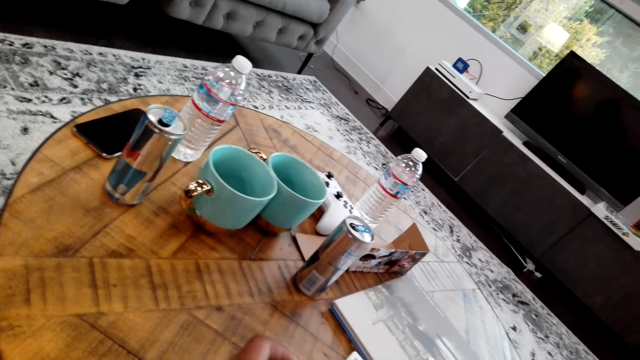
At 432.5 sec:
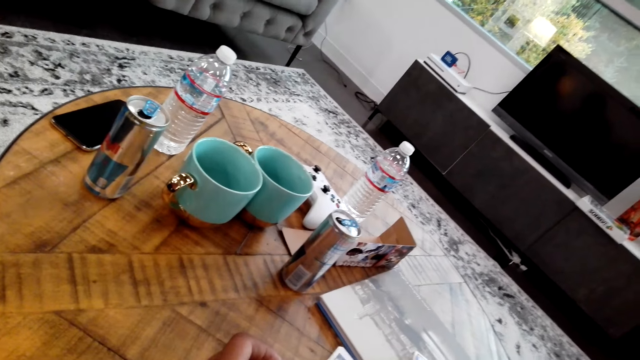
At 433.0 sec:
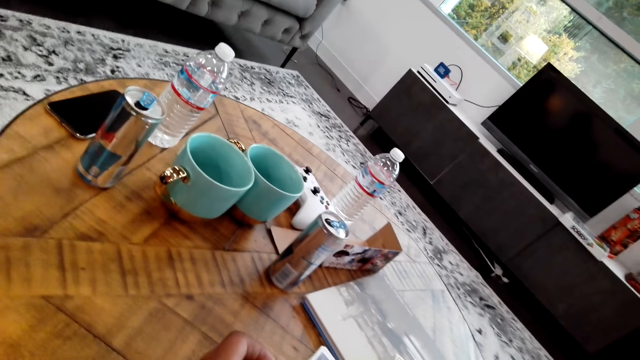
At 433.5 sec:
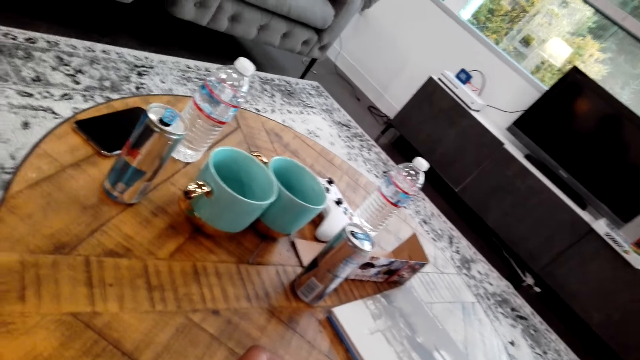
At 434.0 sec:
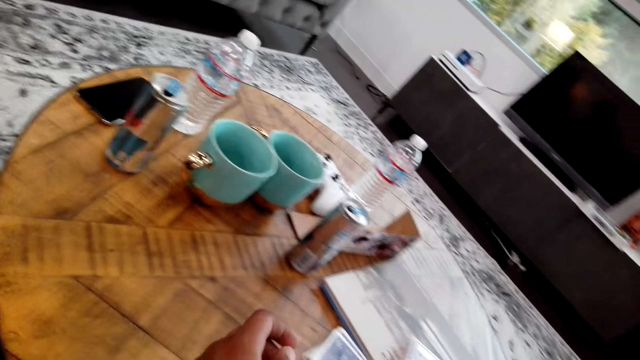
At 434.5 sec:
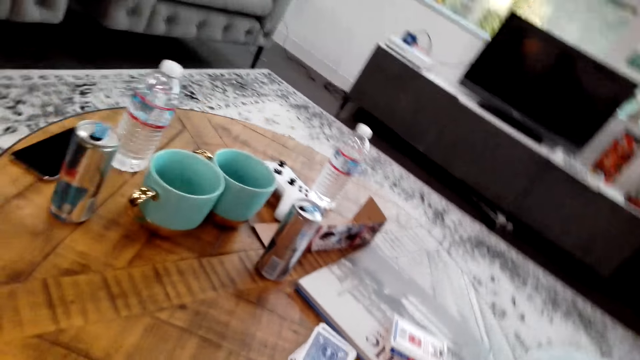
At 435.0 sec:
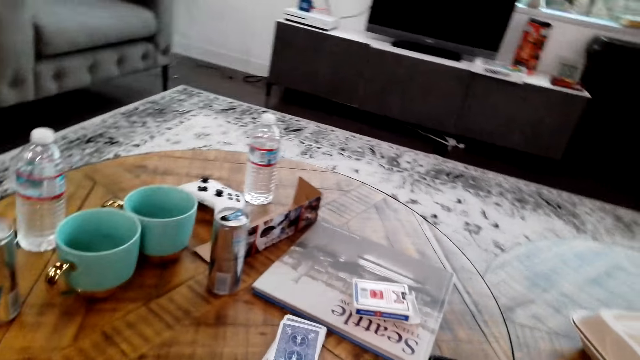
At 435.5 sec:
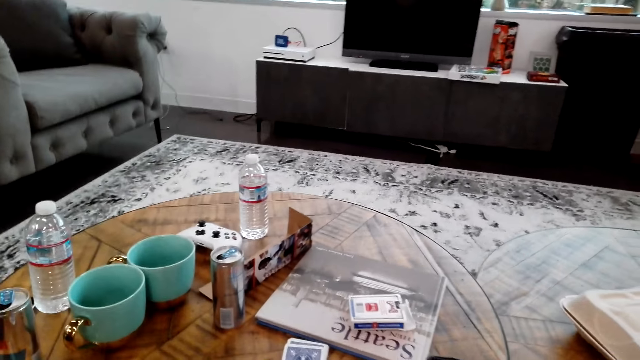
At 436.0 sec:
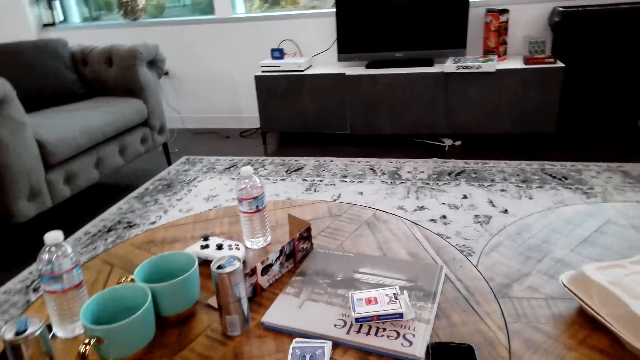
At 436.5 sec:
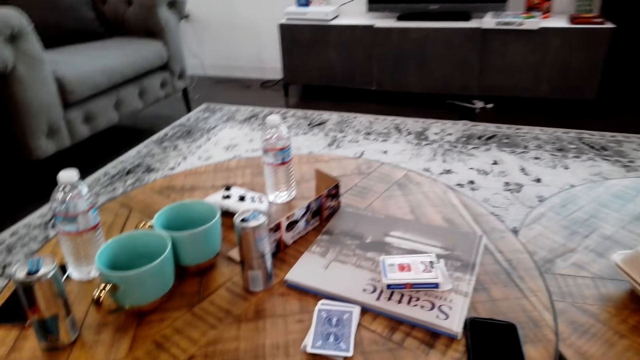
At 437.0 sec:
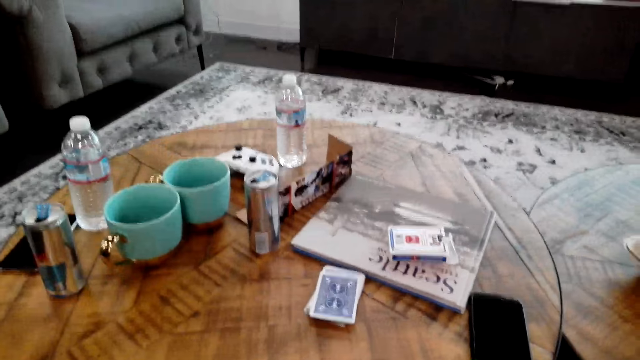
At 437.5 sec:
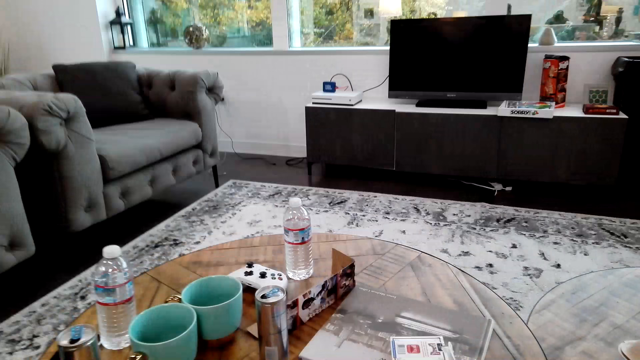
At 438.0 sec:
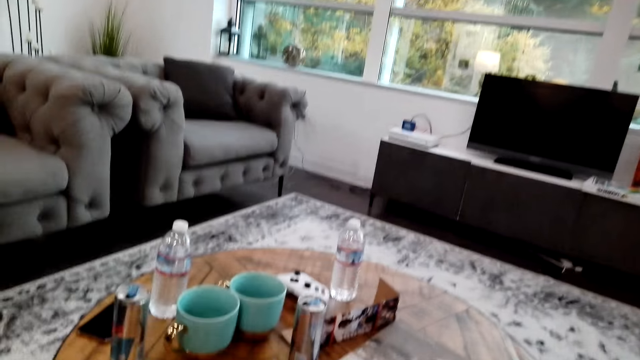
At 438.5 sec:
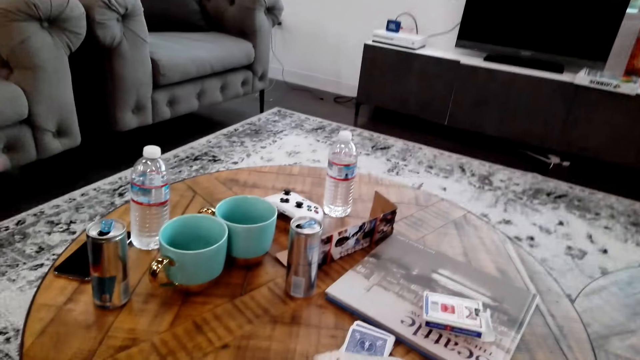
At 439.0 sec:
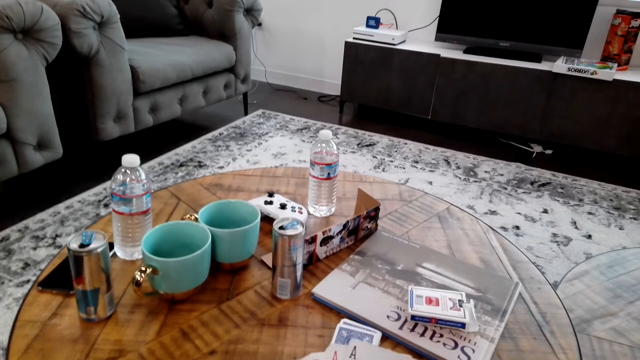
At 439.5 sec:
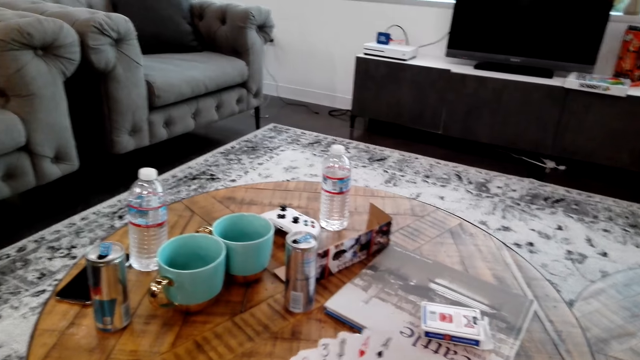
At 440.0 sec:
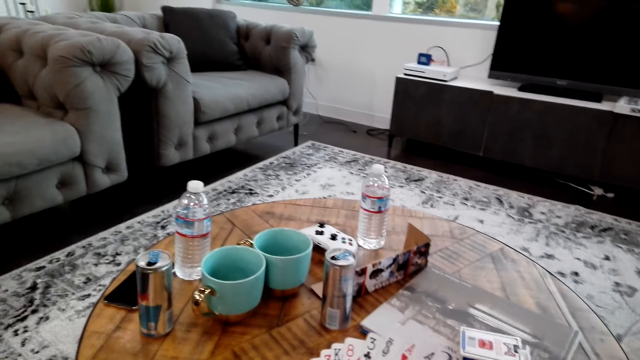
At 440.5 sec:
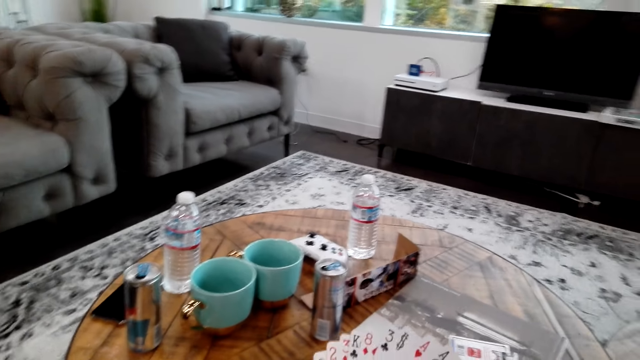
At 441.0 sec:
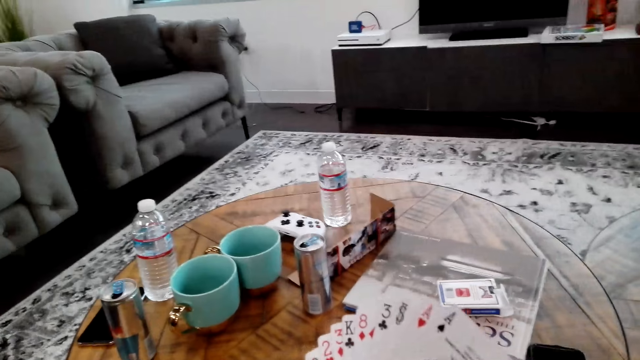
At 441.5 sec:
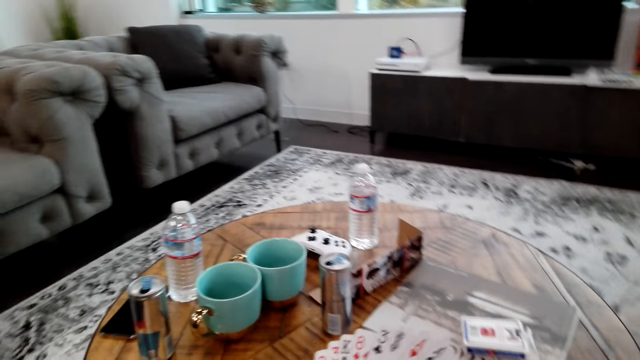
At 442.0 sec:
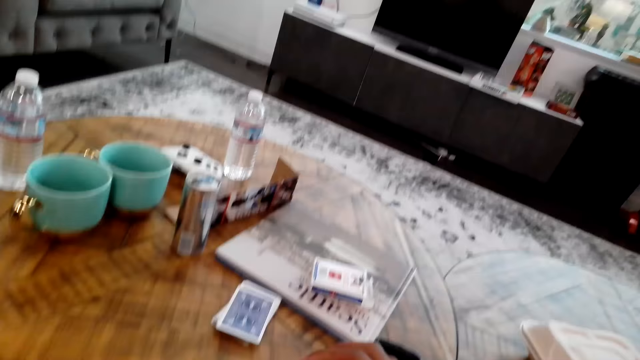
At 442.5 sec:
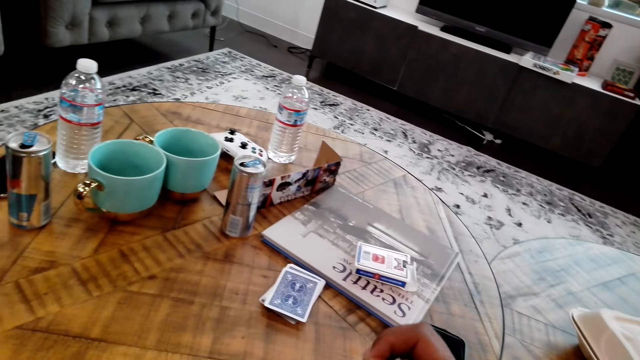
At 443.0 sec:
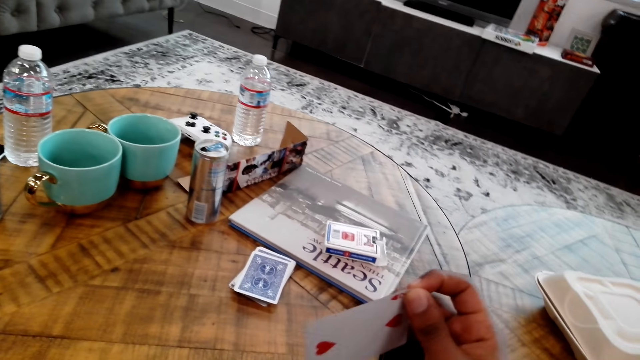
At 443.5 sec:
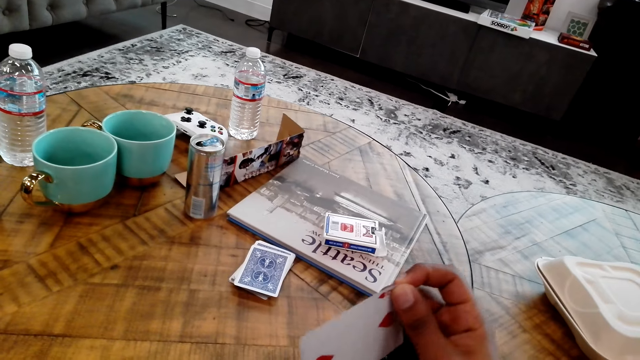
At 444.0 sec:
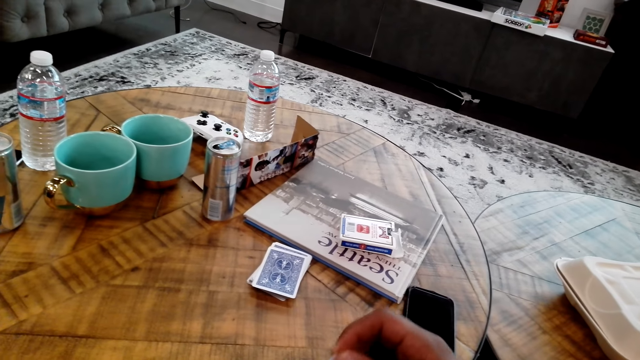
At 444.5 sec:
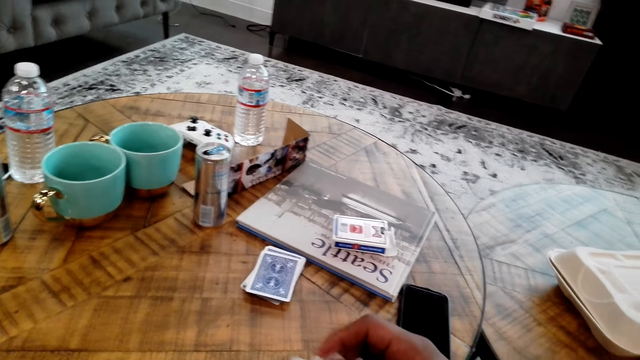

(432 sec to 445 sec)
The camera wearer looks around the room. They move the cards in the hand.

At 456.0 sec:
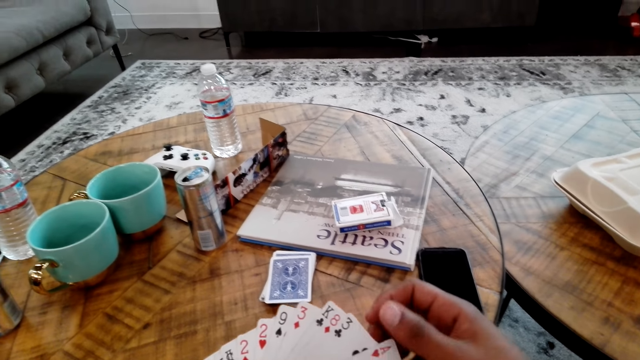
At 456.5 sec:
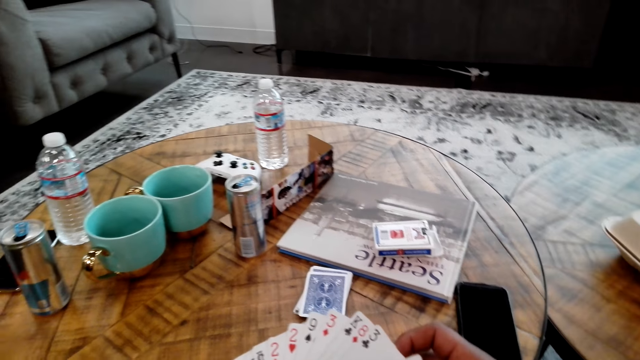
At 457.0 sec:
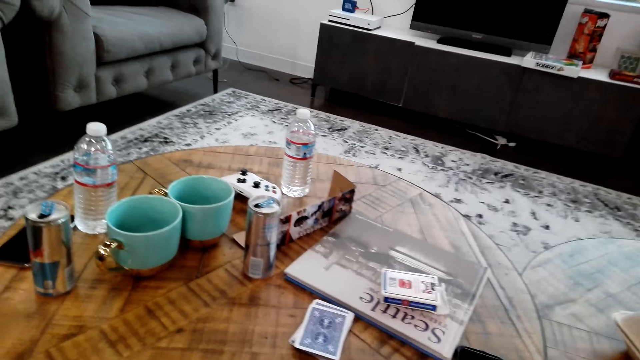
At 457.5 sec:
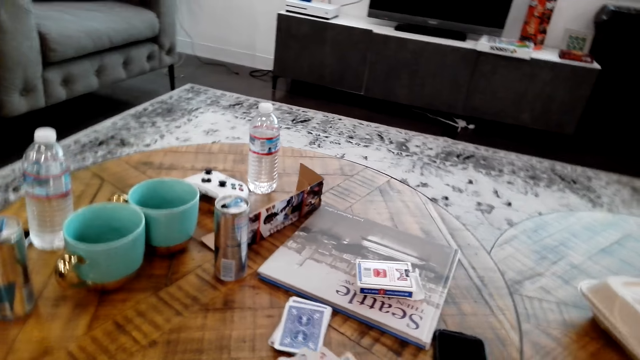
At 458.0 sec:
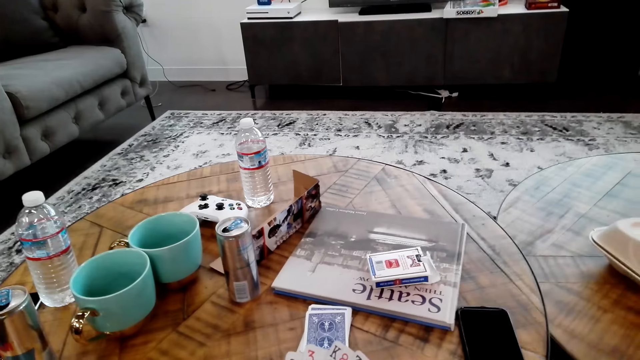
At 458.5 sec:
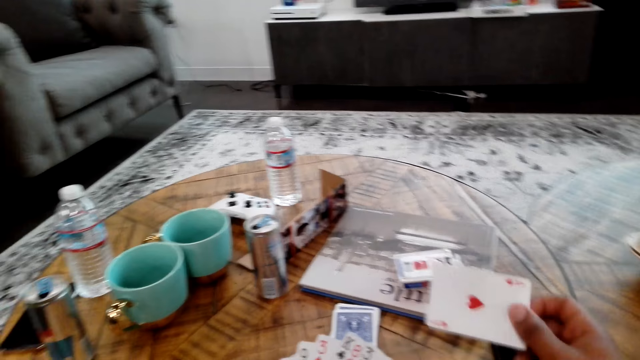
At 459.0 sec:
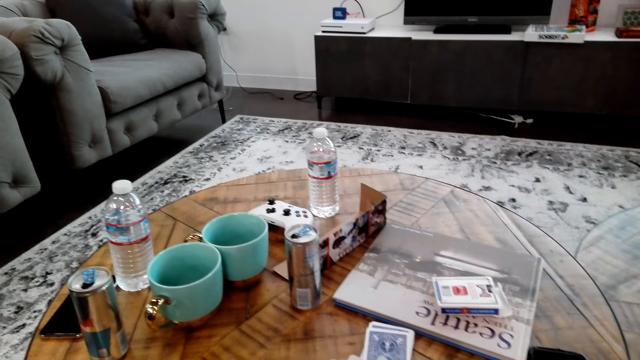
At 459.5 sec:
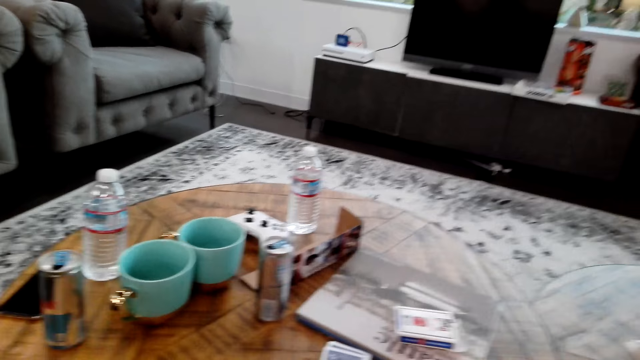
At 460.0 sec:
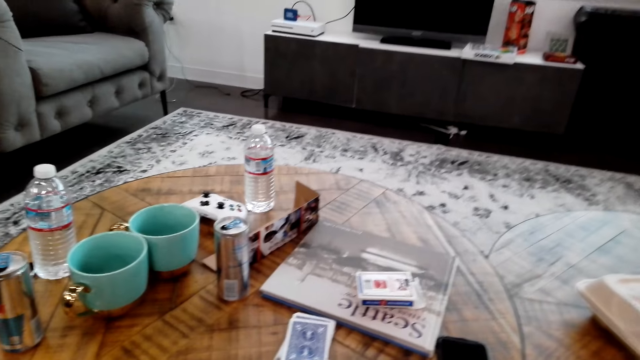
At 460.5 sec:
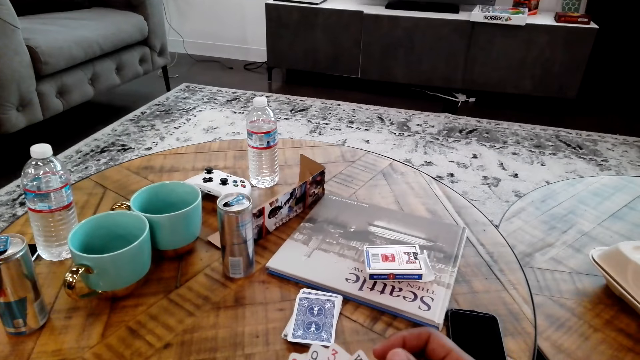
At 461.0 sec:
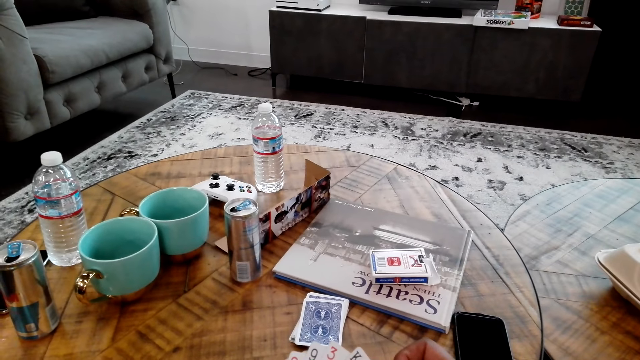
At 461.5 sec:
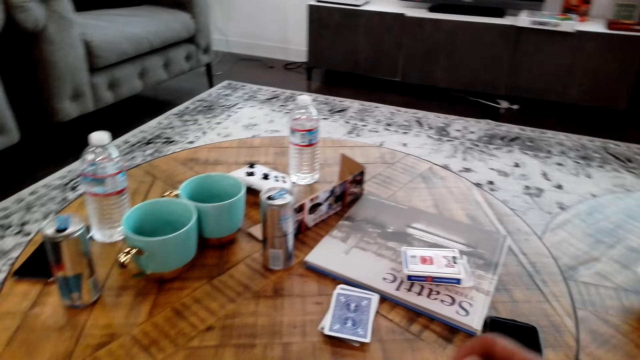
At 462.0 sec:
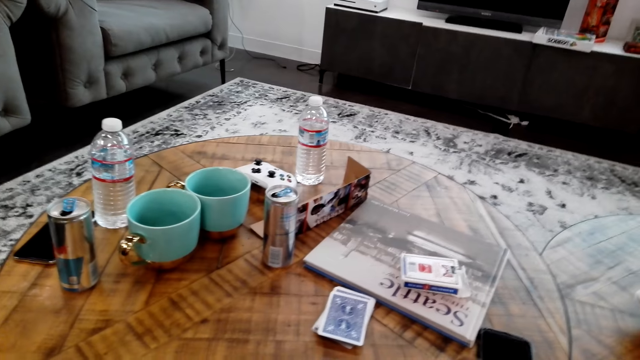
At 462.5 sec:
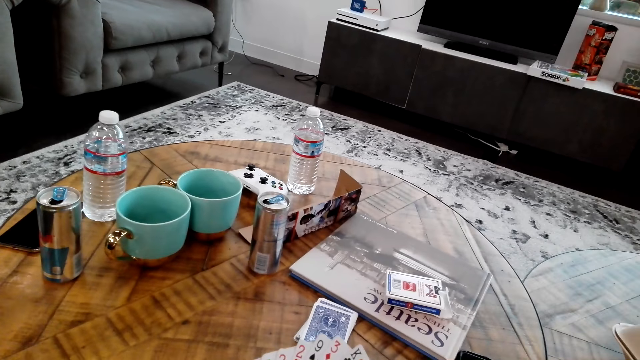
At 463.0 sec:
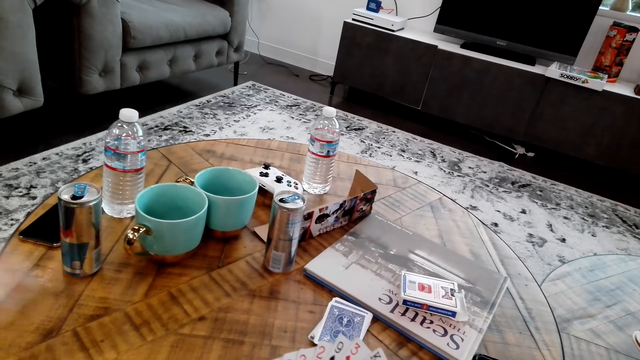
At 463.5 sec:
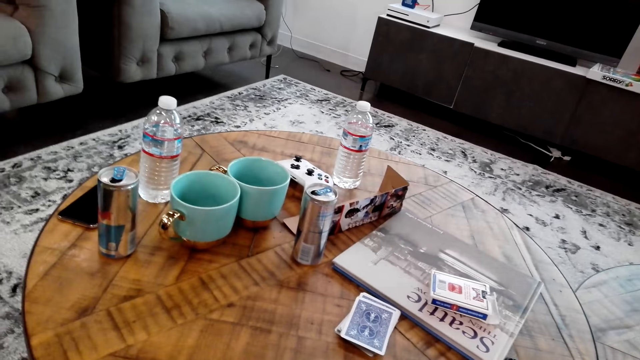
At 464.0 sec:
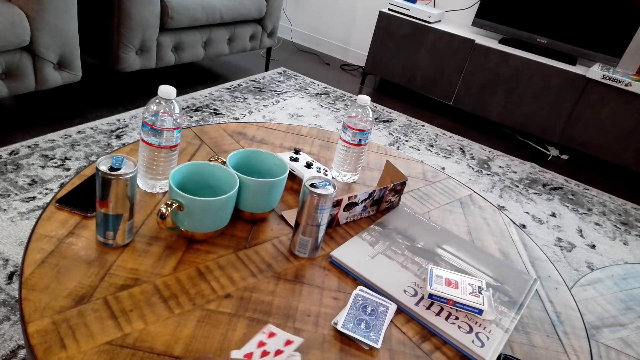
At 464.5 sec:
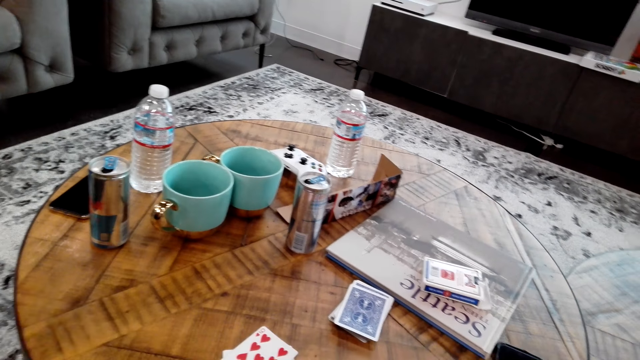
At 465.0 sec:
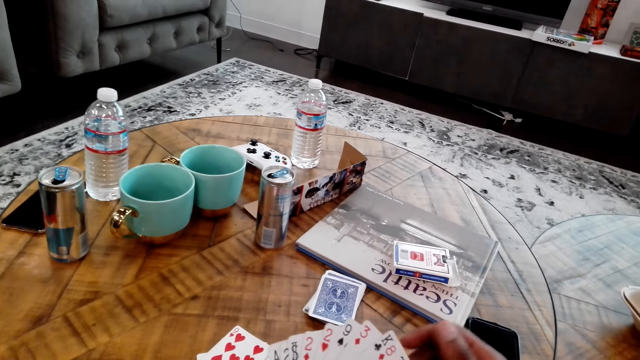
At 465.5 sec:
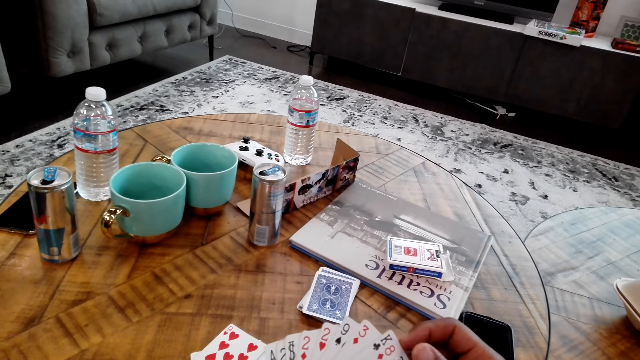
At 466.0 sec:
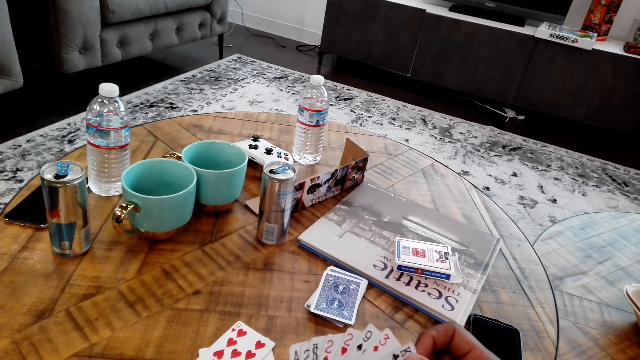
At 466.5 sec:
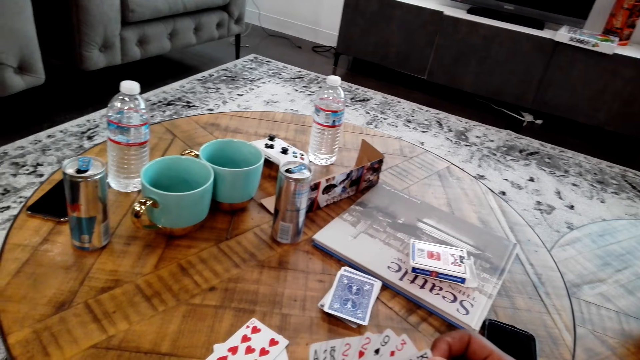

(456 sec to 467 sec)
The camera wearer looks around the room.
